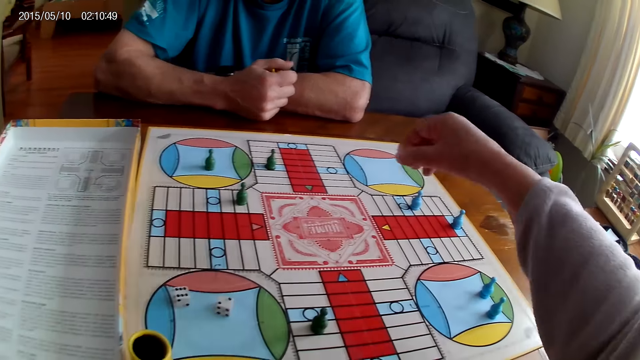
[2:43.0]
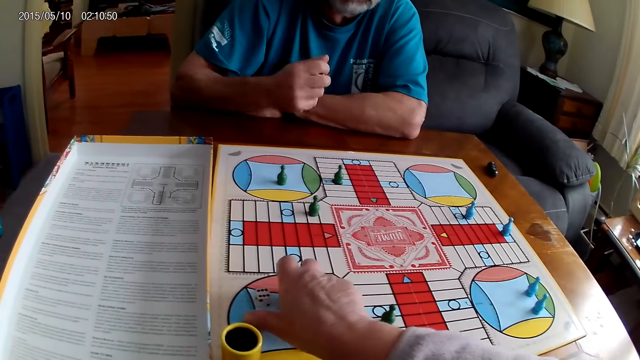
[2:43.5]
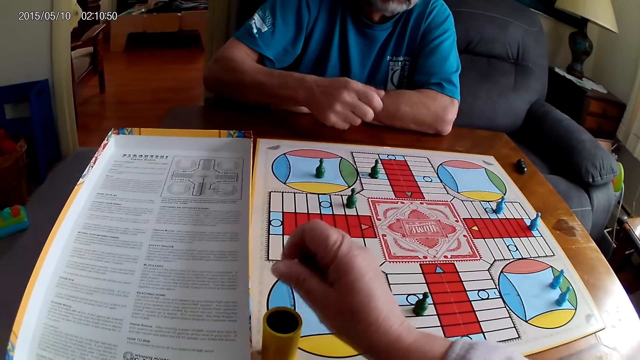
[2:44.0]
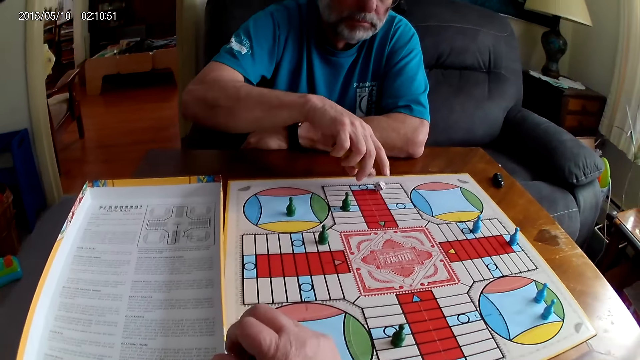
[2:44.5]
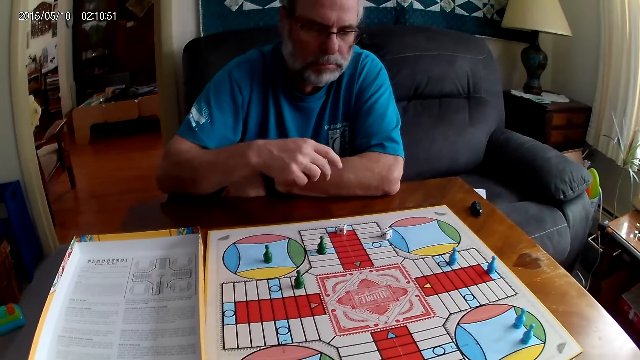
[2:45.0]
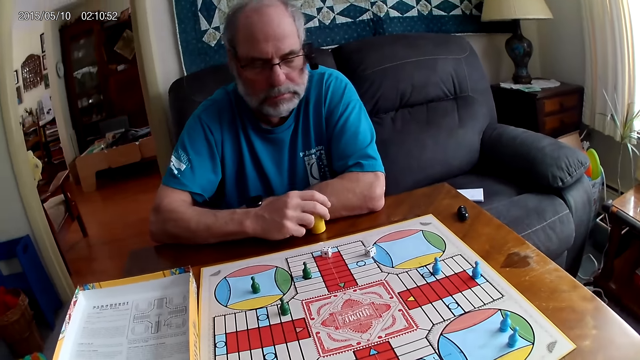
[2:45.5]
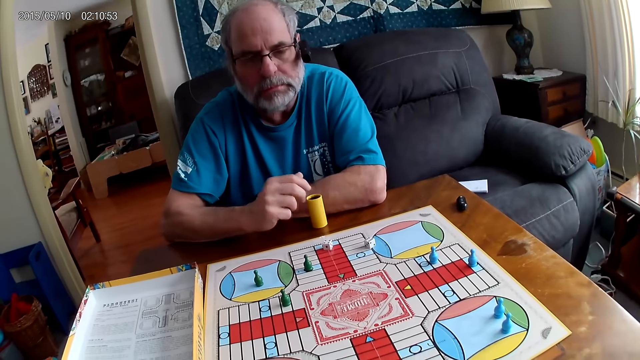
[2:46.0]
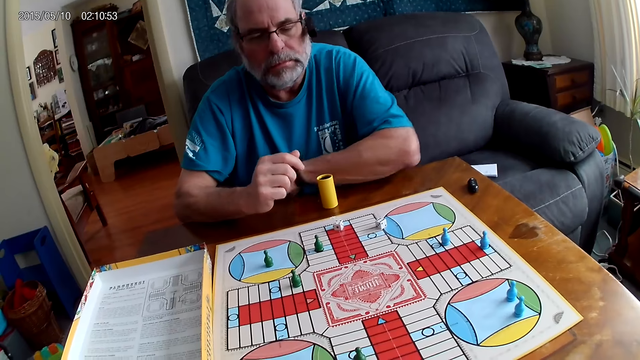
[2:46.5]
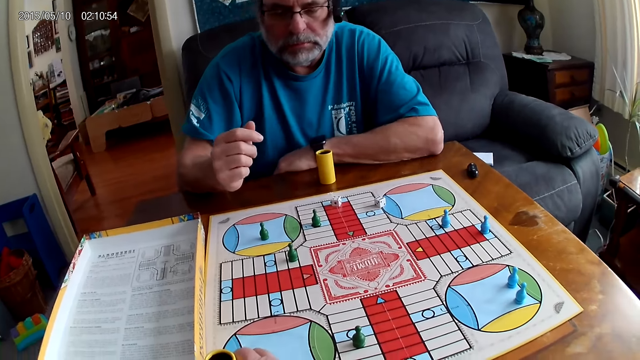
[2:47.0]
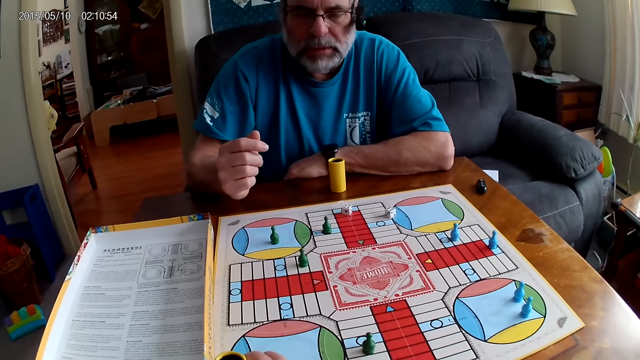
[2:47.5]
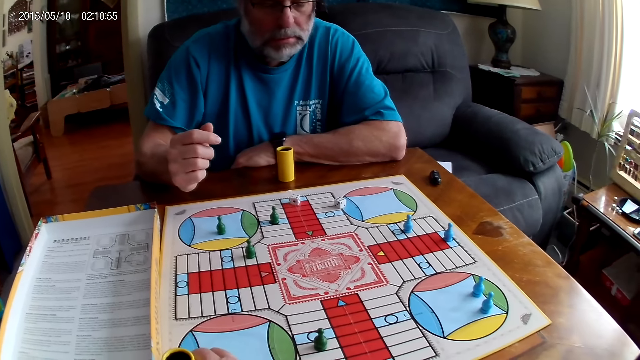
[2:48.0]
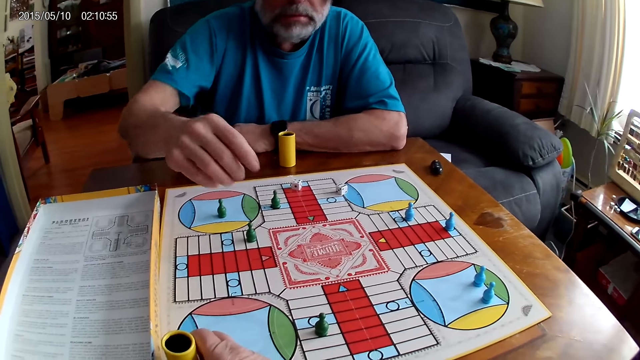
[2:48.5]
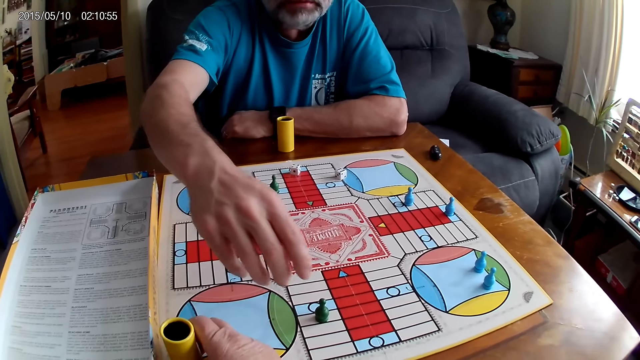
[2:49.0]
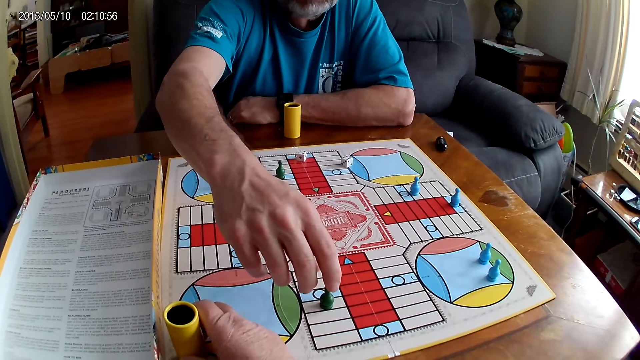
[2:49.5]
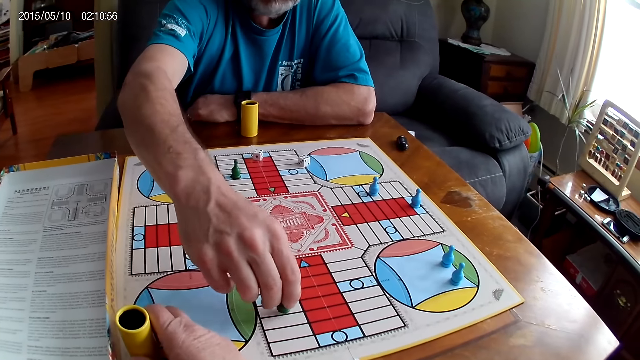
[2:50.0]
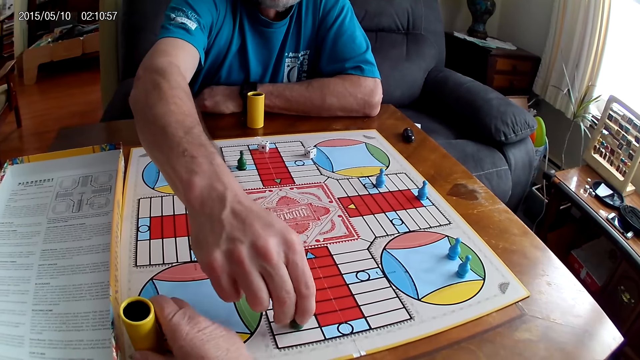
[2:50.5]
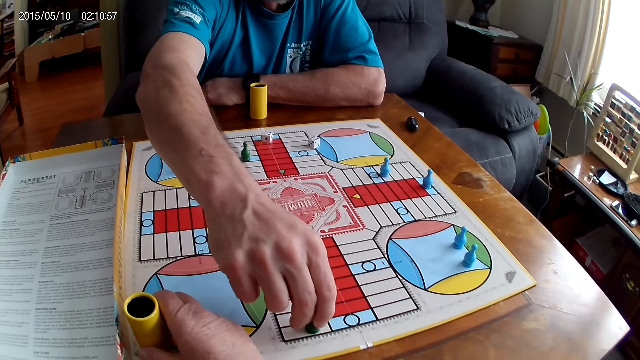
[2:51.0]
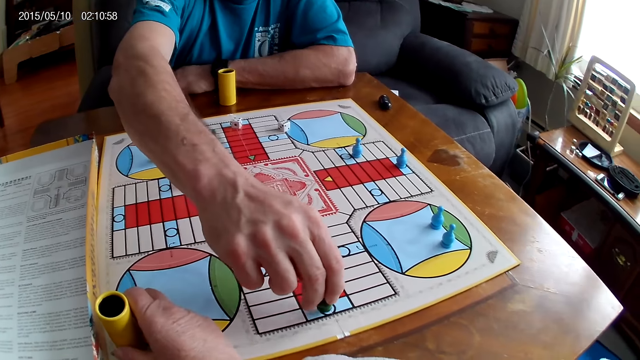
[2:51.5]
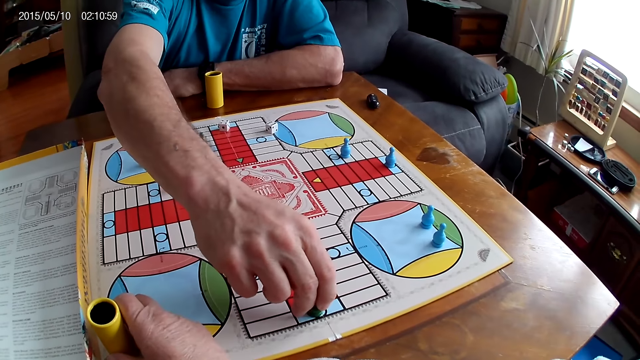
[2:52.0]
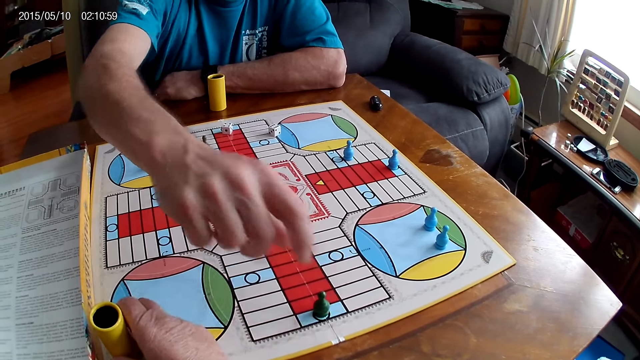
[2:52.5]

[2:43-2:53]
The camera wearer picks up the dice on the Ludo board with her right hand. A man shuffles the dice in the container or dice cup with his right hand. He pours the dice in the container on the Ludo board with his right hand. The camera wearer puts the dice in the container with her right hand. The man places the dice cup aside. He moves a green pawn through some cells on the Ludo board.

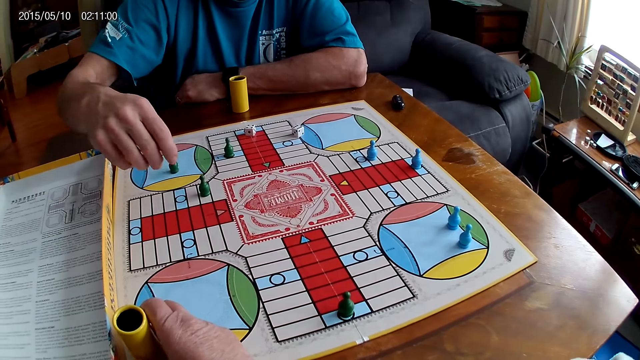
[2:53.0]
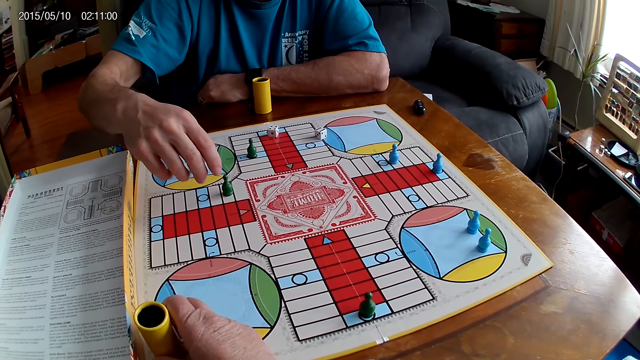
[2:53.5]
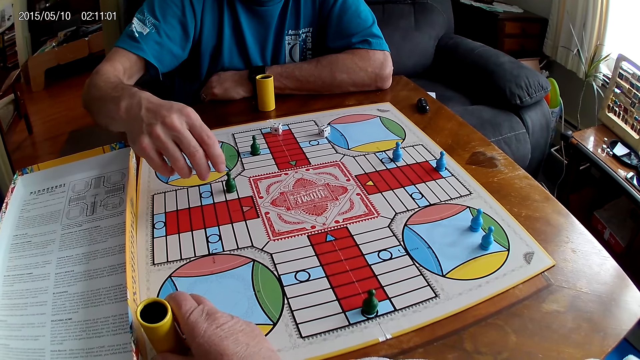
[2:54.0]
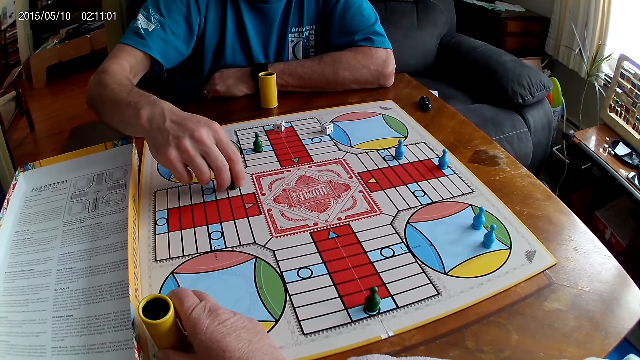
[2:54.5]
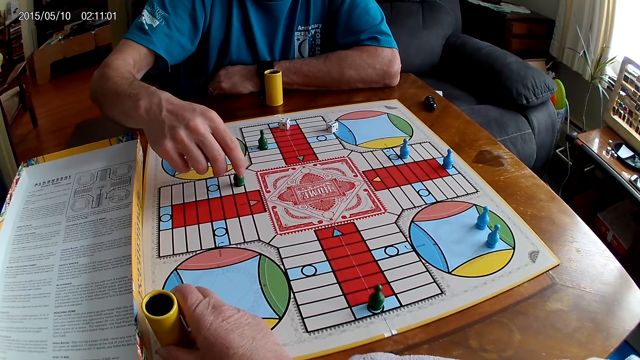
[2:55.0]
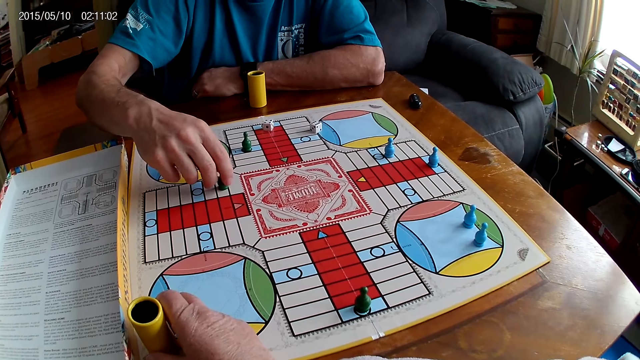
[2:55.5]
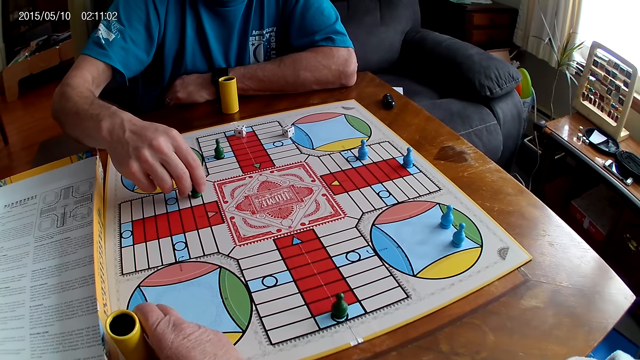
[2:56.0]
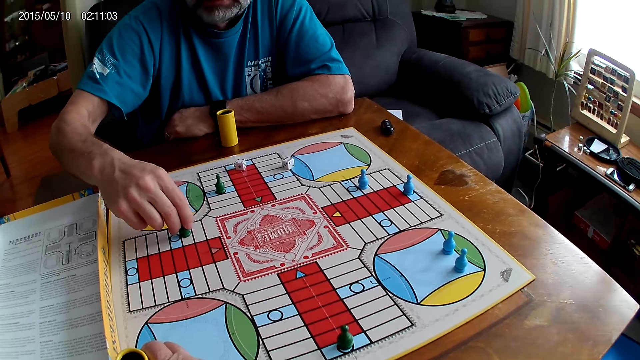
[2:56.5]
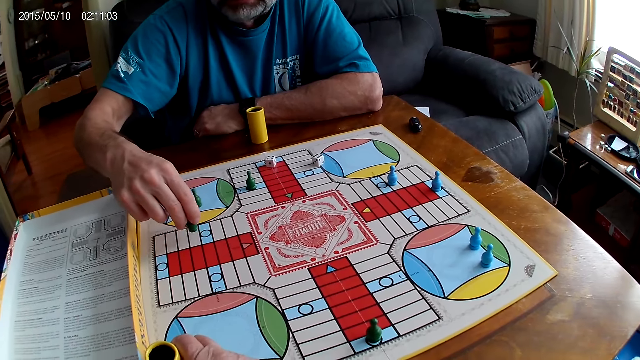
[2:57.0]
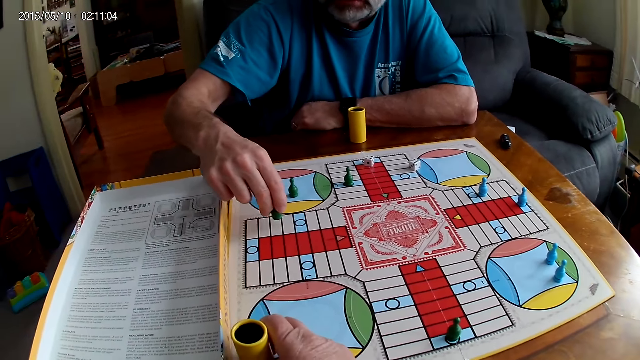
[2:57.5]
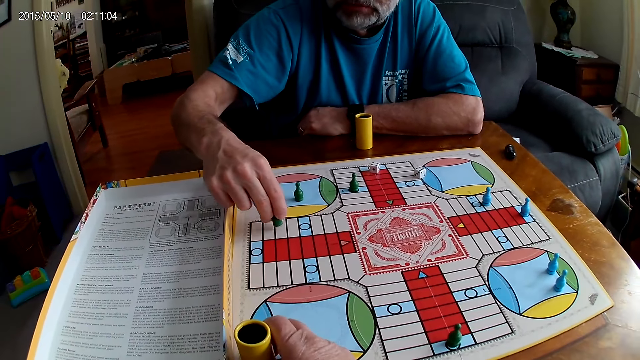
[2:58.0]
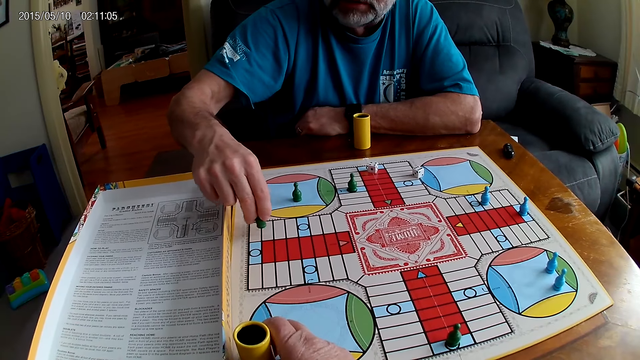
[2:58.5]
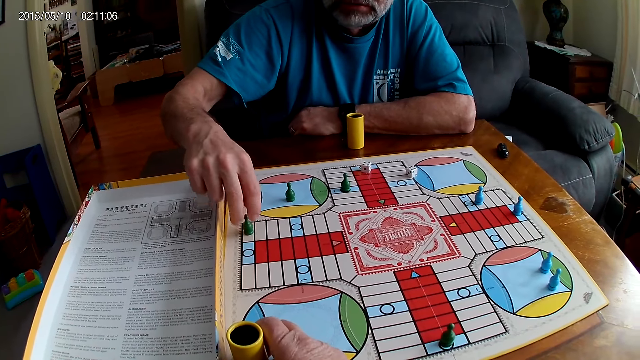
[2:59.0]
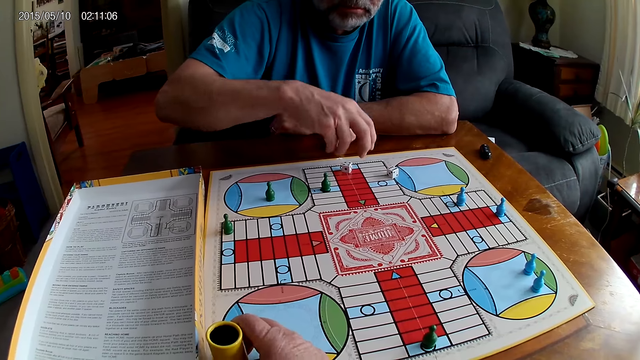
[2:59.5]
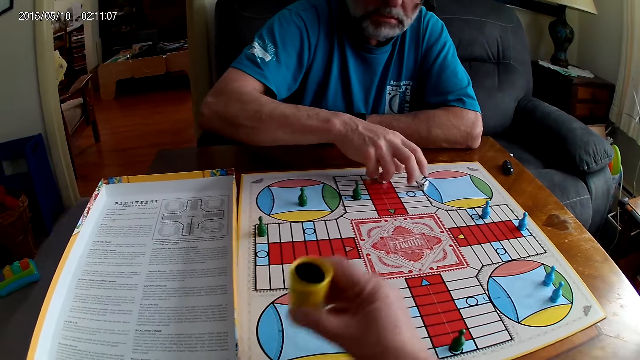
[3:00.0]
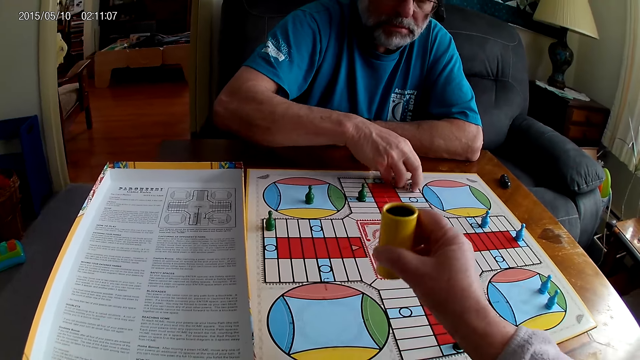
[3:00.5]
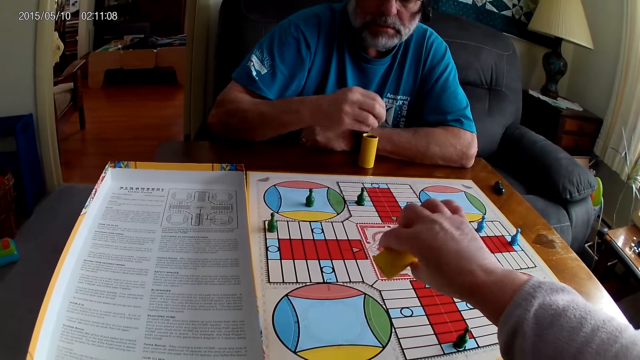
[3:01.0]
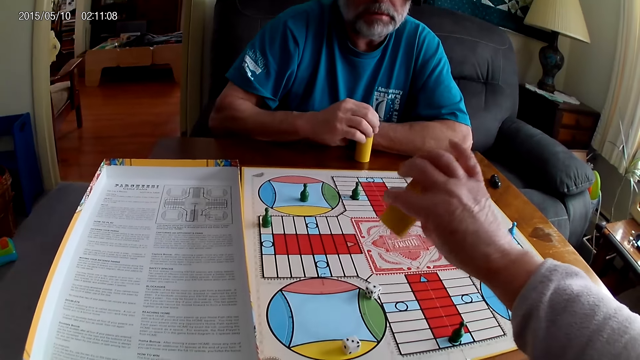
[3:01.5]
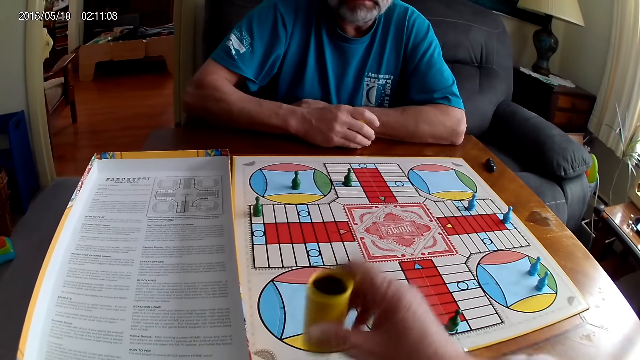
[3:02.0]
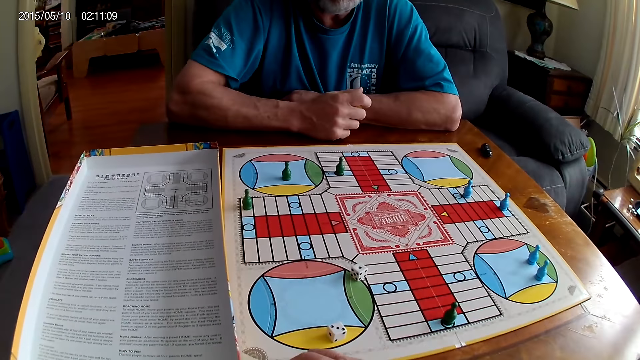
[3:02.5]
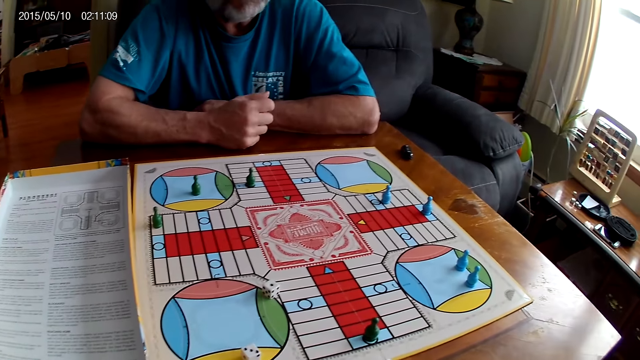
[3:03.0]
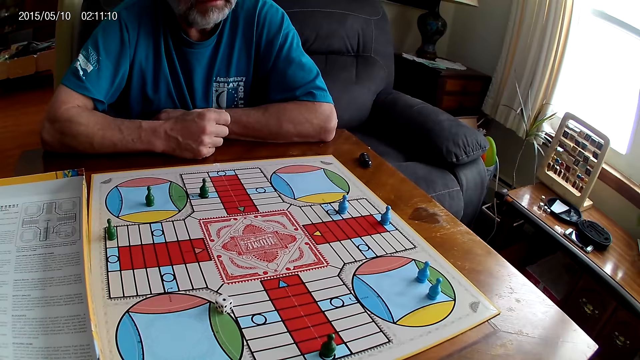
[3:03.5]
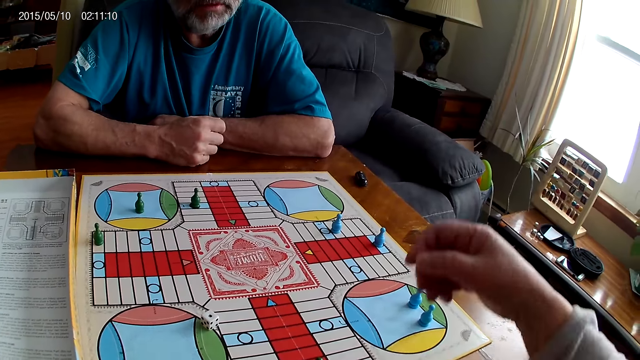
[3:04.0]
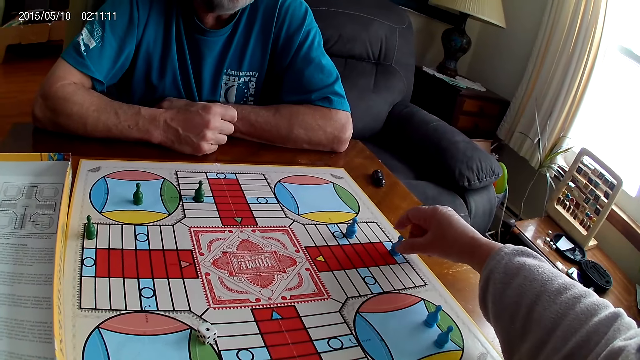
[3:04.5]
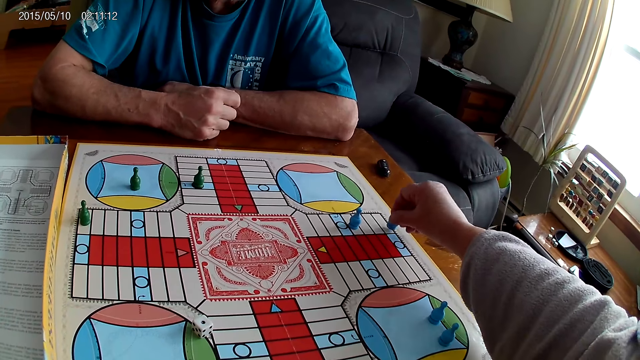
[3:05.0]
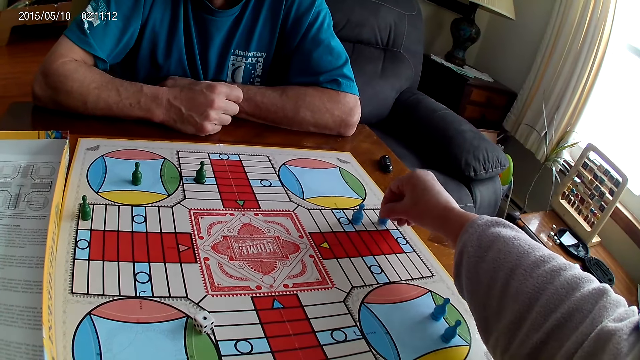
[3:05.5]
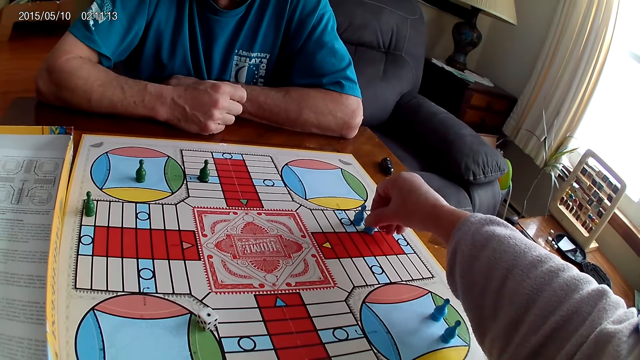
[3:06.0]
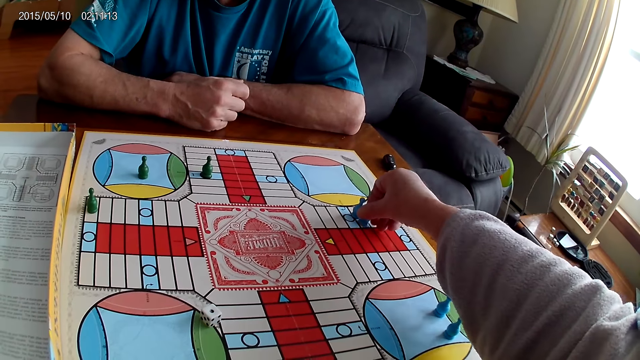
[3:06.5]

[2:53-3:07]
A man moves another green pawn through some cells on the Ludo board. The man picks up the dice on the Ludo board with his right hand. The camera wearer shuffles the dice in the container or dice cup with their right hand. They pour the dice on the Ludo board with their right hand. The man puts the dice in the container with his right hand. The camera wearer lays the dice cup aside and moves the blue pawn through some cells on the Ludo board.
